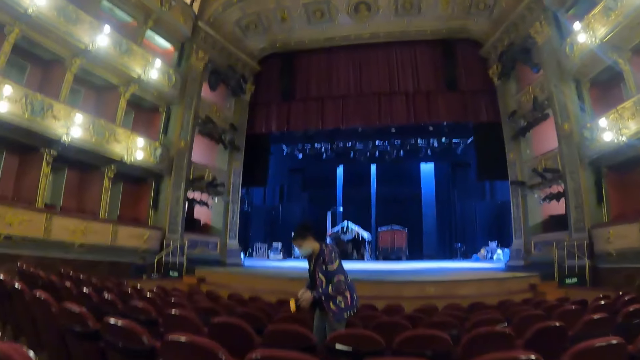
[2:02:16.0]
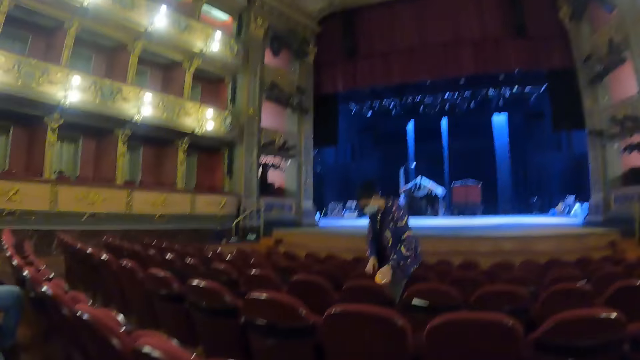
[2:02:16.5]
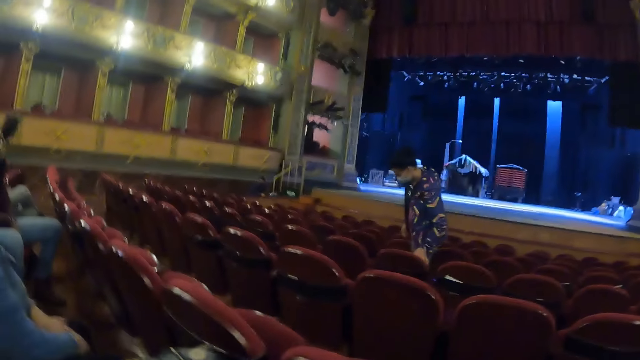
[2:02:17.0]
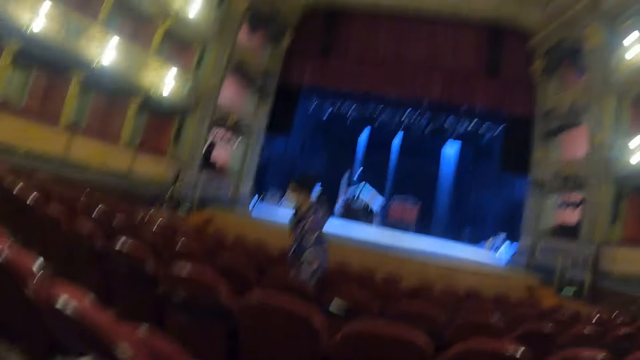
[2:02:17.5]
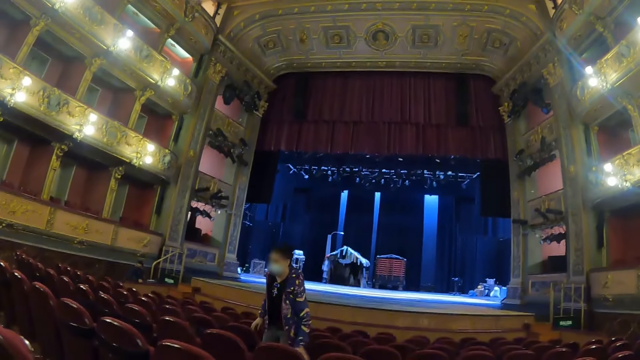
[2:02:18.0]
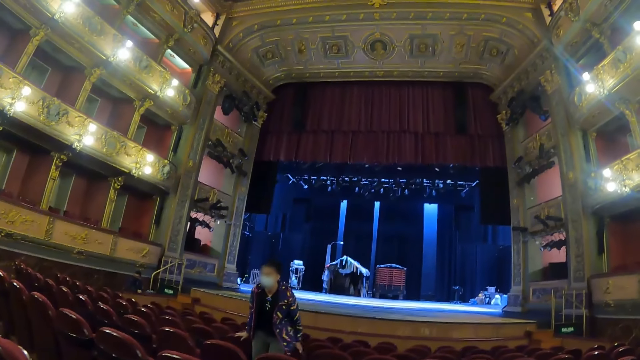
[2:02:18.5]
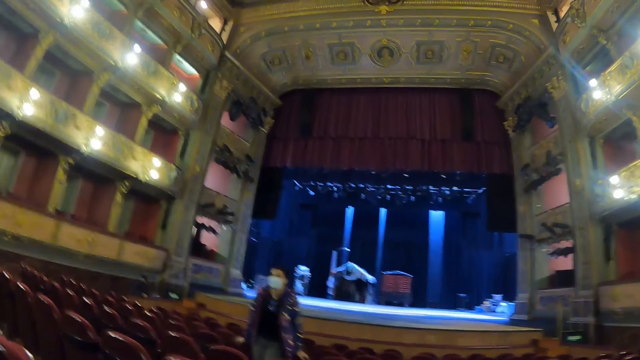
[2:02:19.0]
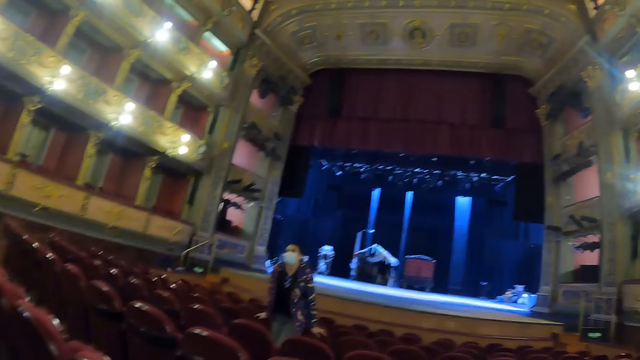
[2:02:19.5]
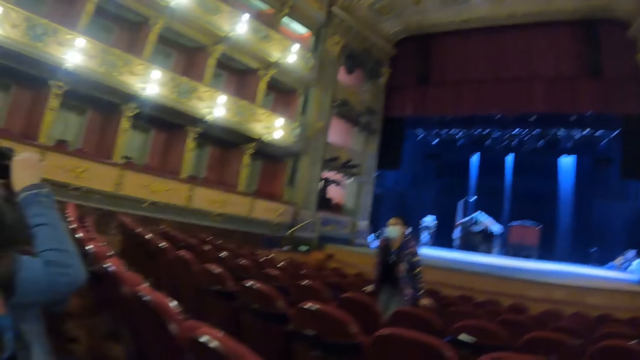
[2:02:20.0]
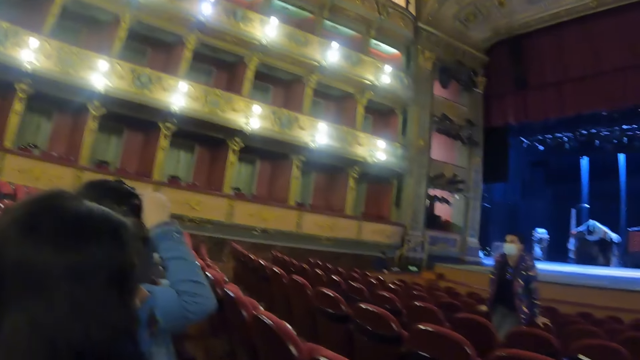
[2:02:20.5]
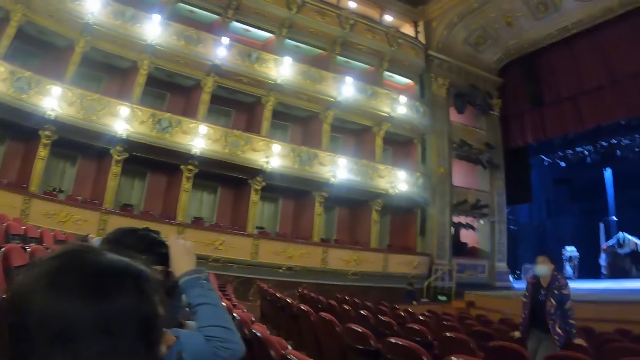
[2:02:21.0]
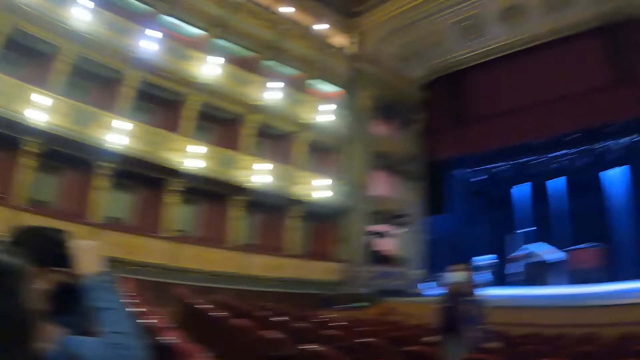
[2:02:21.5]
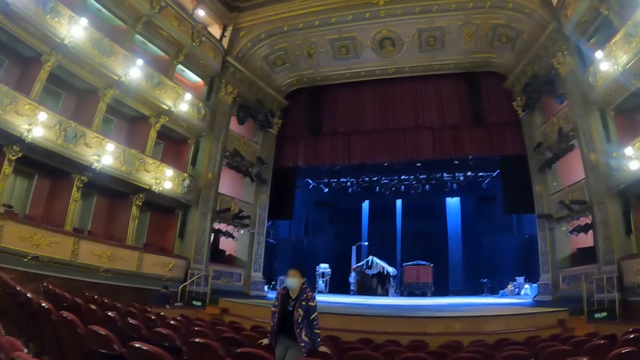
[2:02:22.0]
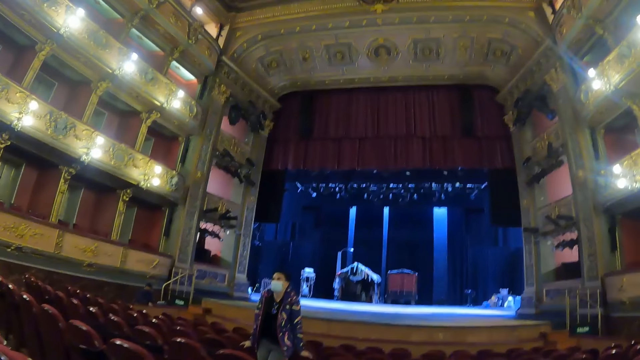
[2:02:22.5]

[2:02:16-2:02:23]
A woman places the flashlight on the chair.

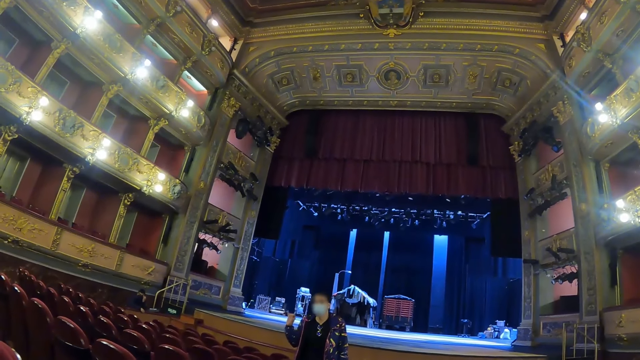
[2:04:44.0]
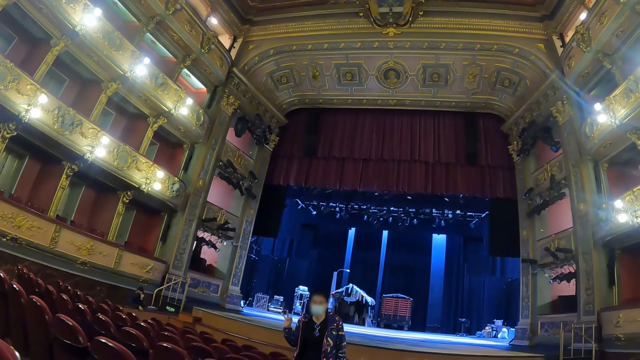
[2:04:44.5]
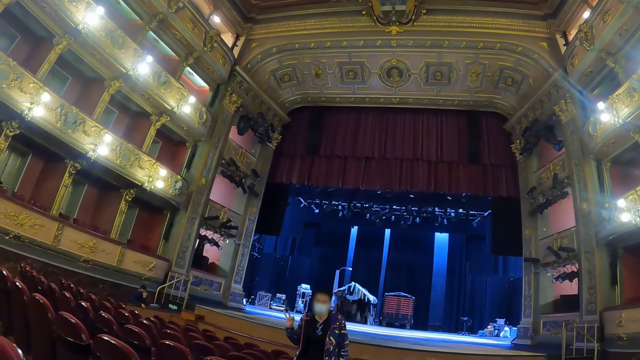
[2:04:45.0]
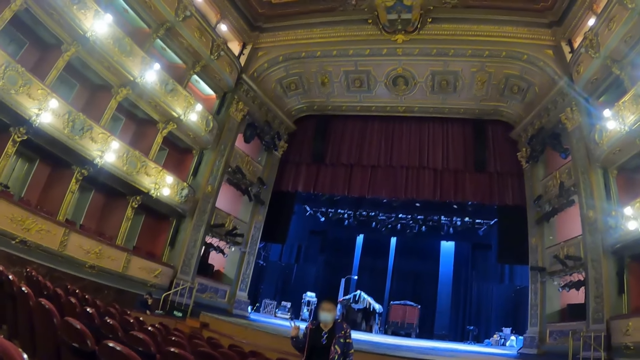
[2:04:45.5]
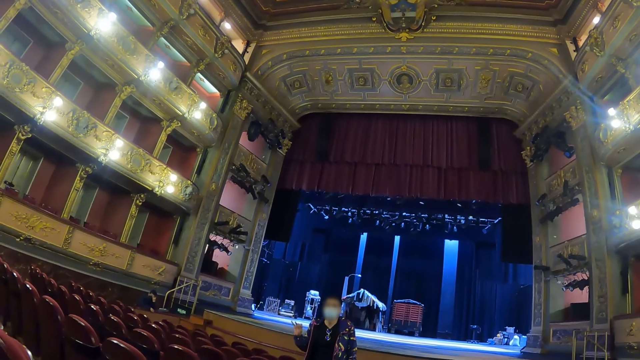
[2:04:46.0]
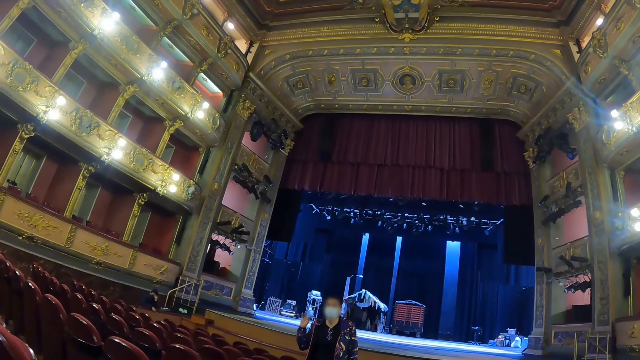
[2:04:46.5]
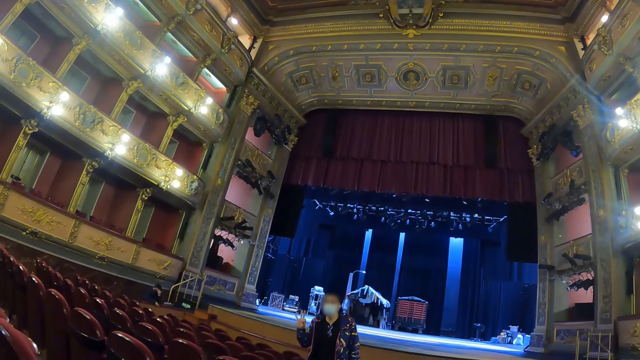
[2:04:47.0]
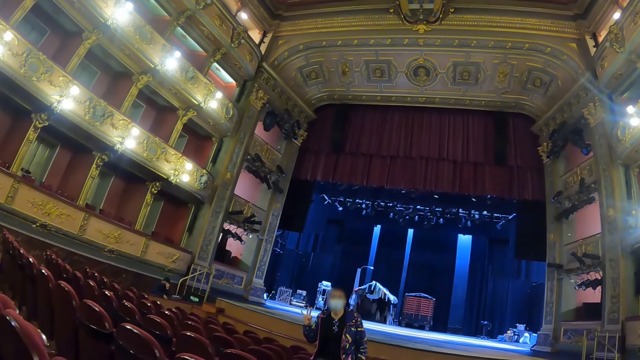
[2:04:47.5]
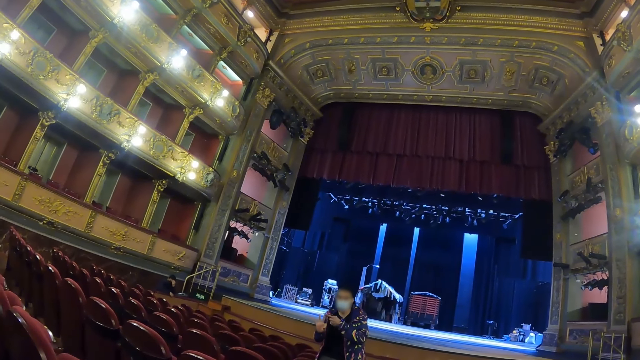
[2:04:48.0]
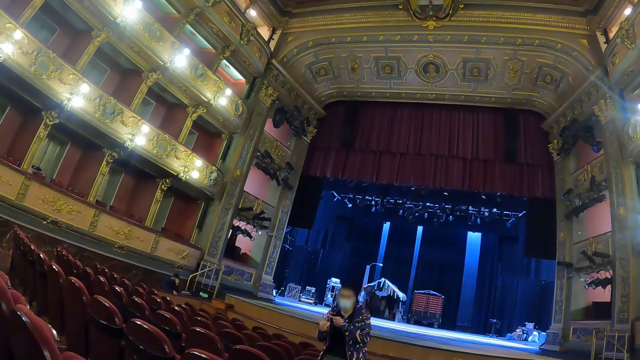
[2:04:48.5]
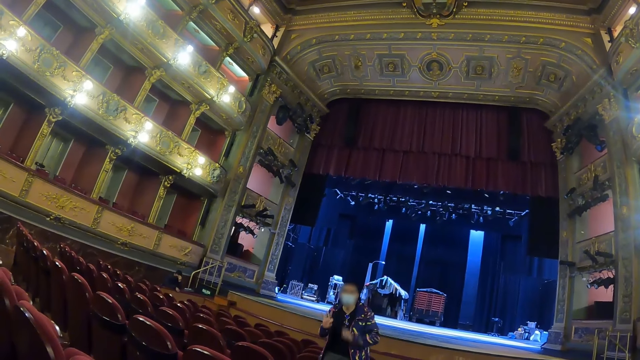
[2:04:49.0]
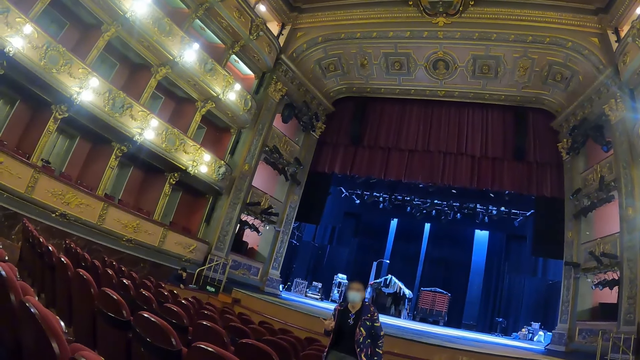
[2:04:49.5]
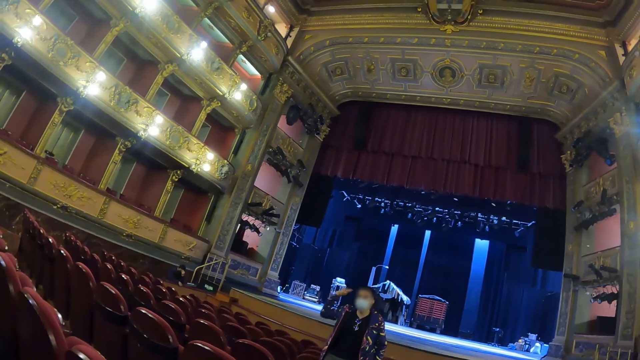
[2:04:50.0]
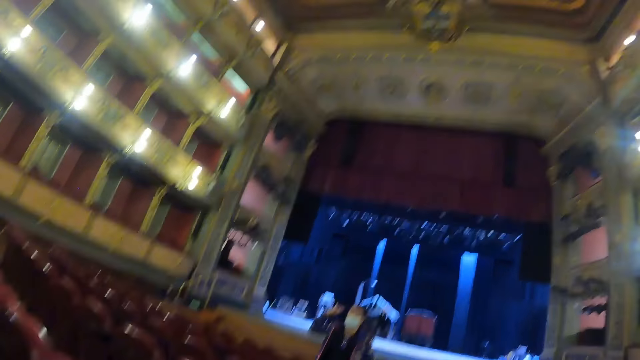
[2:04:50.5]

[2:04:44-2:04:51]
A woman demonstrates with her hands.

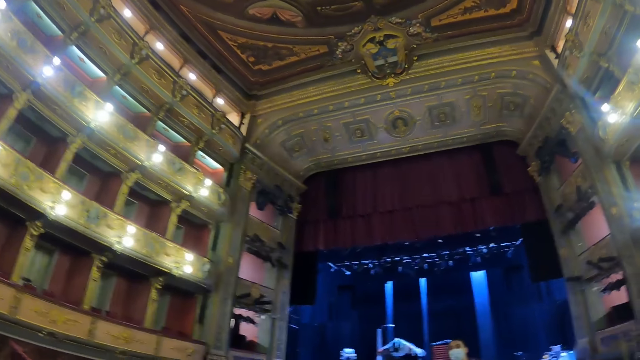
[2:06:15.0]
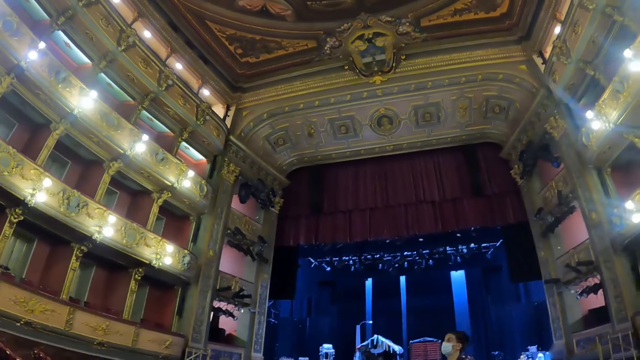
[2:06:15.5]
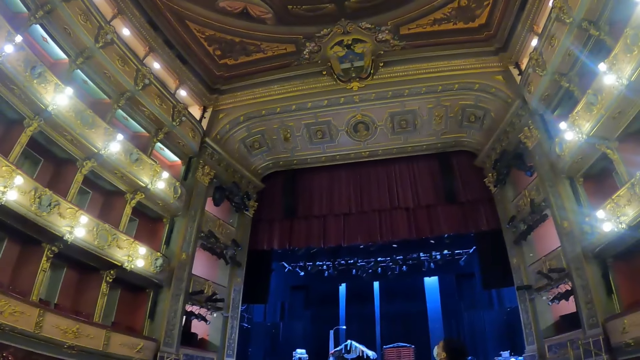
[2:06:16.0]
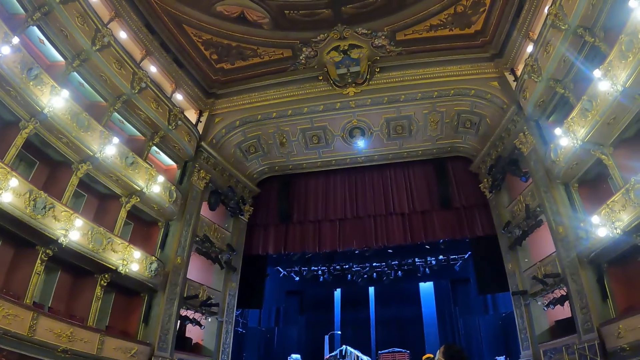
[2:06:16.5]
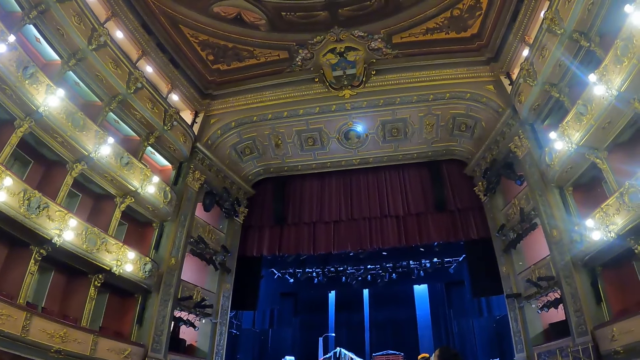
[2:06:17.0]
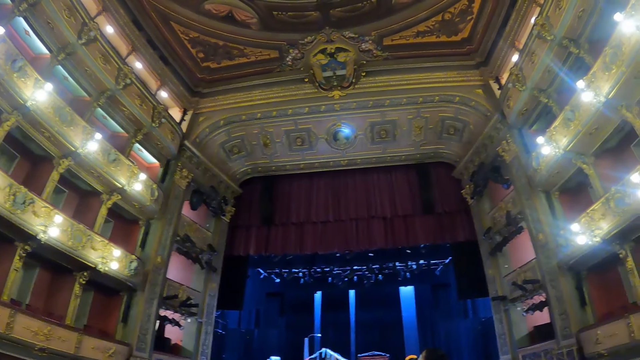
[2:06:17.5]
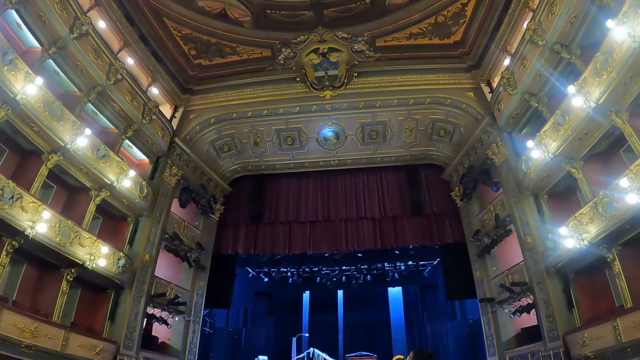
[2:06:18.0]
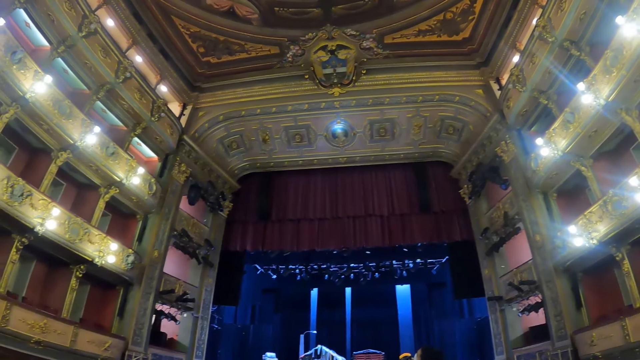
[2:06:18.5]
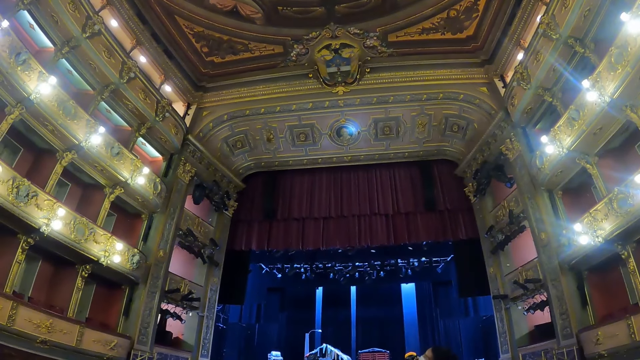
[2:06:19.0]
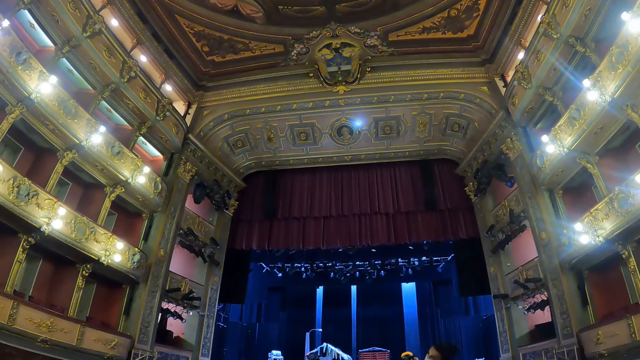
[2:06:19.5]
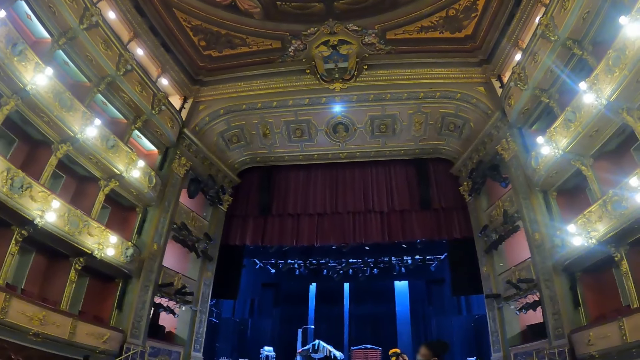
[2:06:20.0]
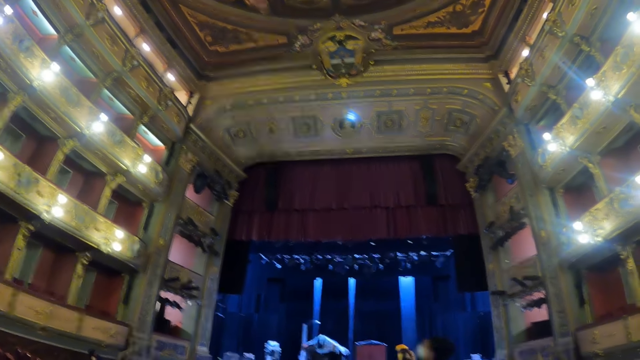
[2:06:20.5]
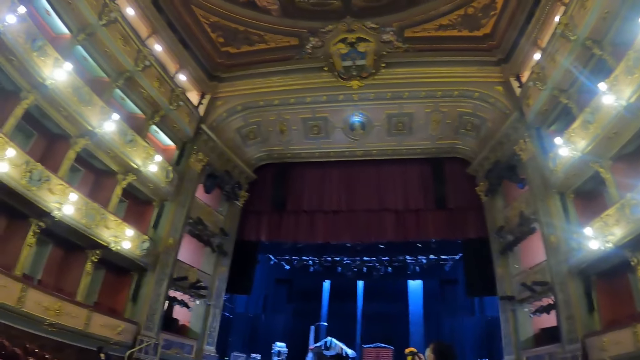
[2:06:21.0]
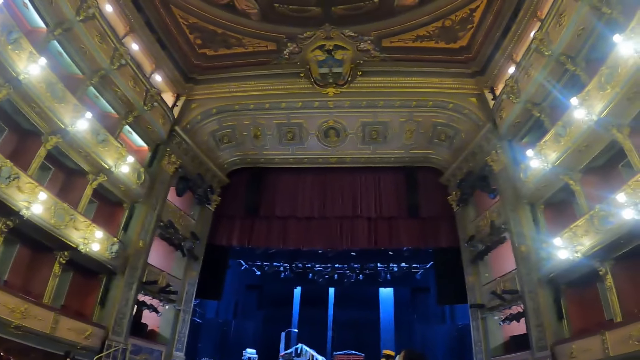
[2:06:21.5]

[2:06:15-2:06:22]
A man points at the roof top.
